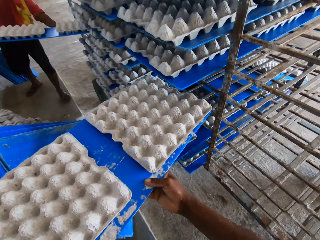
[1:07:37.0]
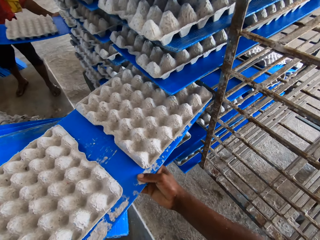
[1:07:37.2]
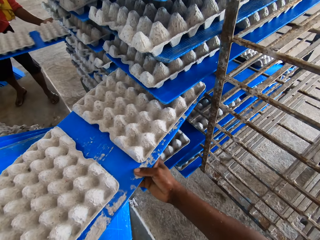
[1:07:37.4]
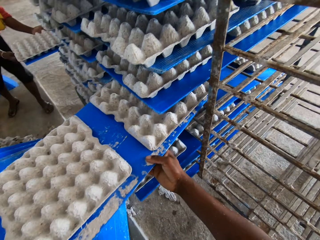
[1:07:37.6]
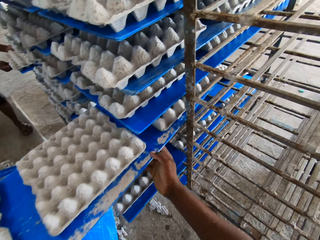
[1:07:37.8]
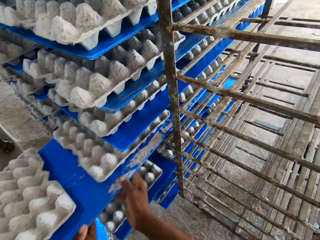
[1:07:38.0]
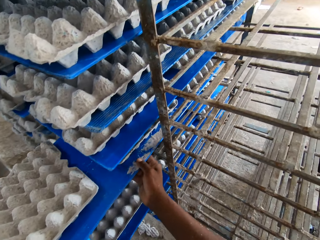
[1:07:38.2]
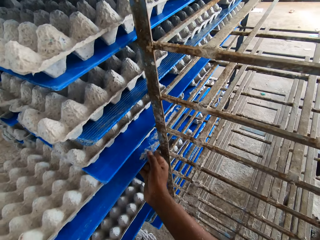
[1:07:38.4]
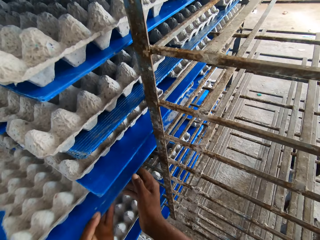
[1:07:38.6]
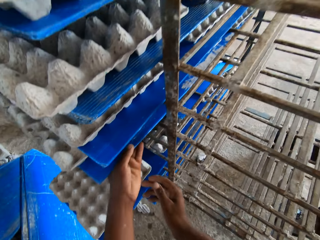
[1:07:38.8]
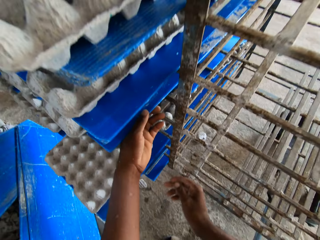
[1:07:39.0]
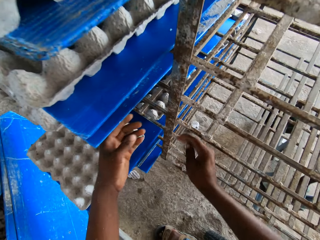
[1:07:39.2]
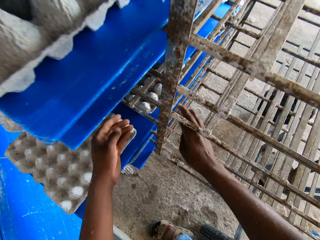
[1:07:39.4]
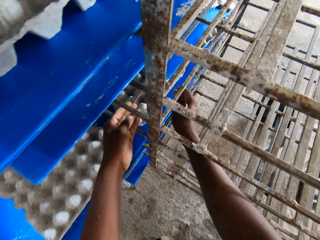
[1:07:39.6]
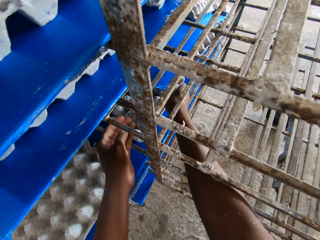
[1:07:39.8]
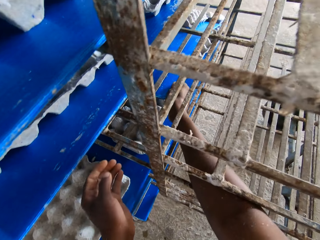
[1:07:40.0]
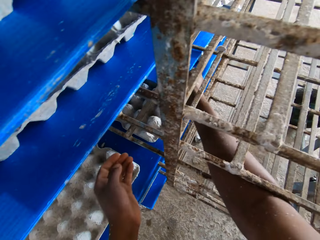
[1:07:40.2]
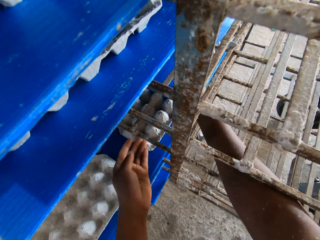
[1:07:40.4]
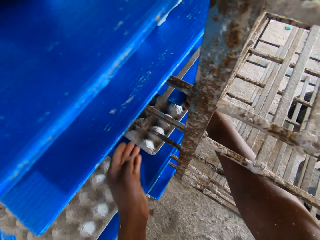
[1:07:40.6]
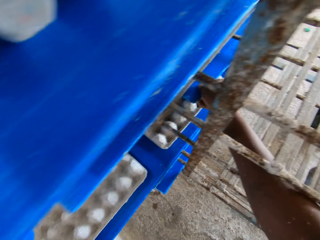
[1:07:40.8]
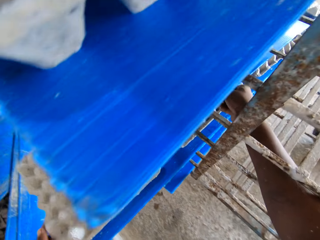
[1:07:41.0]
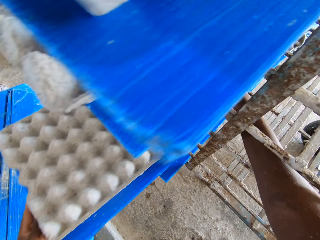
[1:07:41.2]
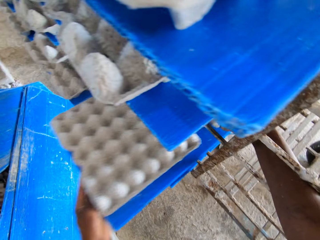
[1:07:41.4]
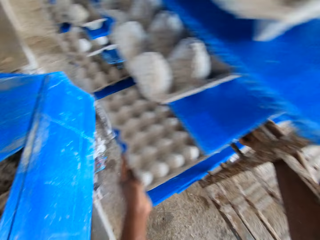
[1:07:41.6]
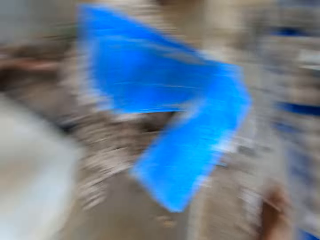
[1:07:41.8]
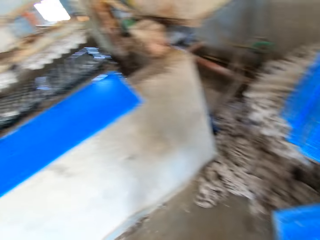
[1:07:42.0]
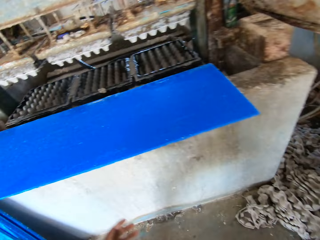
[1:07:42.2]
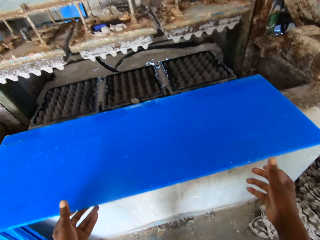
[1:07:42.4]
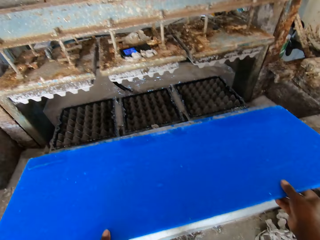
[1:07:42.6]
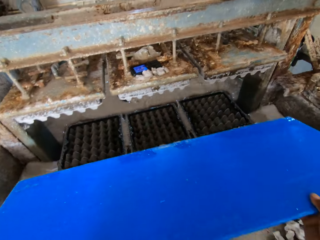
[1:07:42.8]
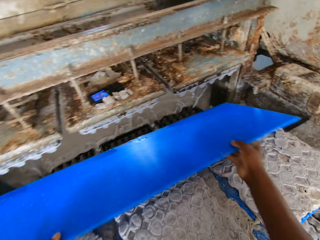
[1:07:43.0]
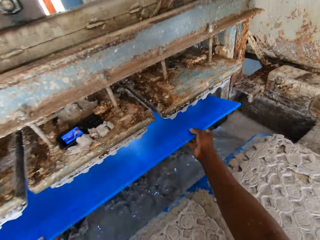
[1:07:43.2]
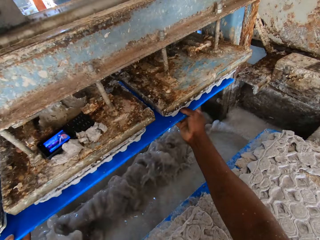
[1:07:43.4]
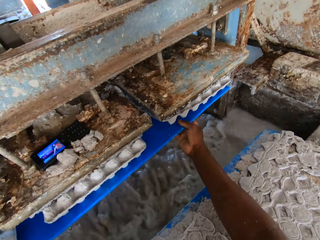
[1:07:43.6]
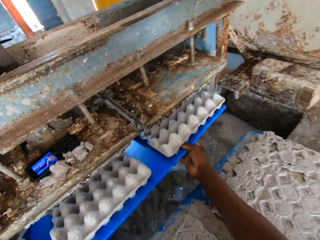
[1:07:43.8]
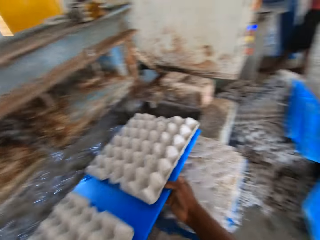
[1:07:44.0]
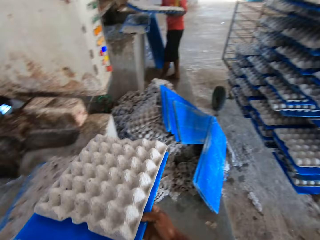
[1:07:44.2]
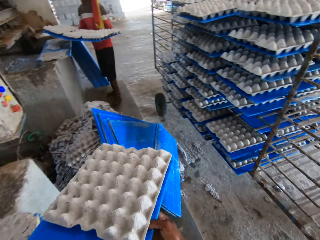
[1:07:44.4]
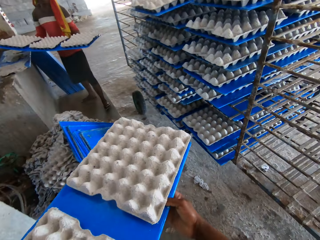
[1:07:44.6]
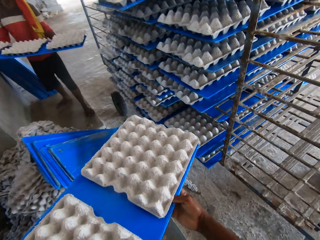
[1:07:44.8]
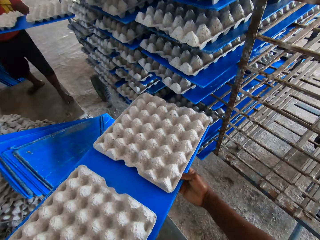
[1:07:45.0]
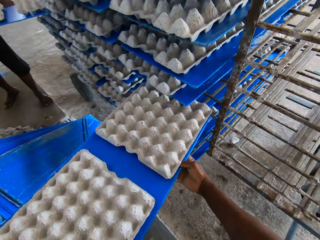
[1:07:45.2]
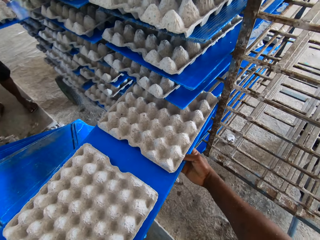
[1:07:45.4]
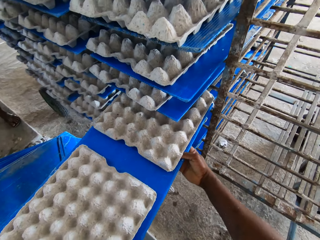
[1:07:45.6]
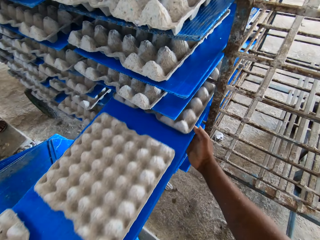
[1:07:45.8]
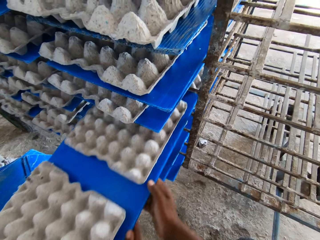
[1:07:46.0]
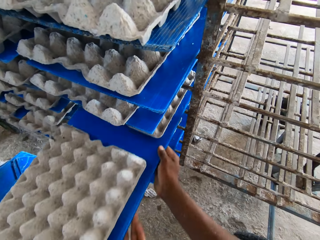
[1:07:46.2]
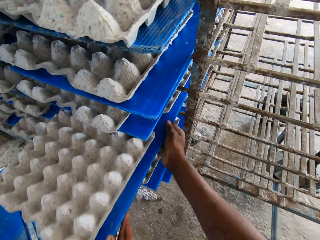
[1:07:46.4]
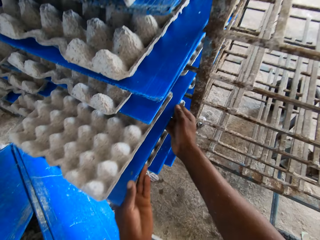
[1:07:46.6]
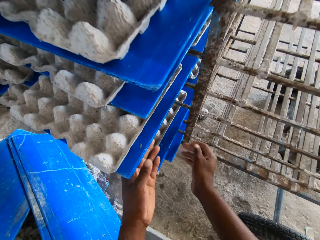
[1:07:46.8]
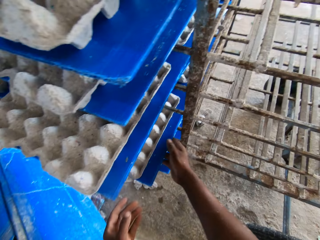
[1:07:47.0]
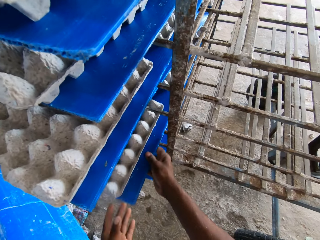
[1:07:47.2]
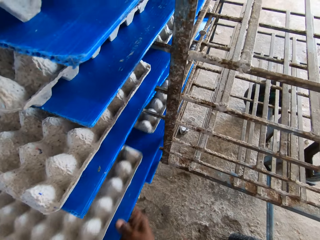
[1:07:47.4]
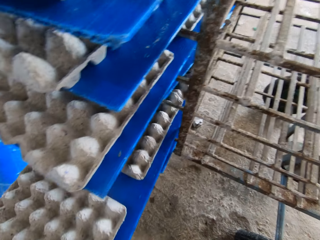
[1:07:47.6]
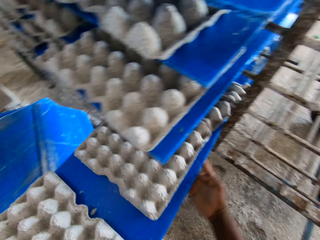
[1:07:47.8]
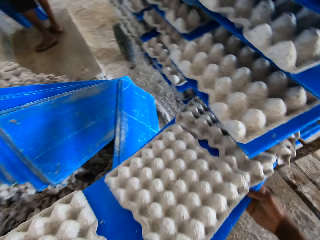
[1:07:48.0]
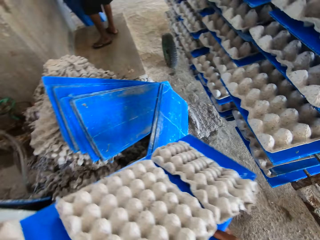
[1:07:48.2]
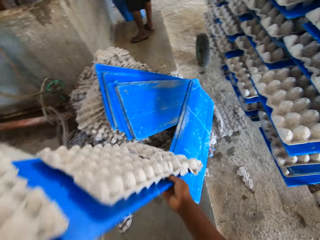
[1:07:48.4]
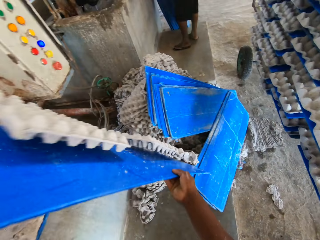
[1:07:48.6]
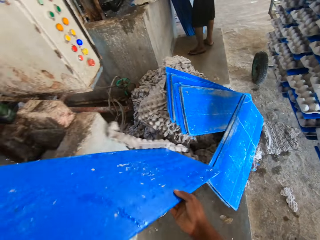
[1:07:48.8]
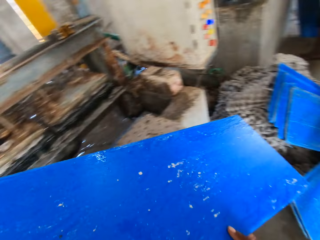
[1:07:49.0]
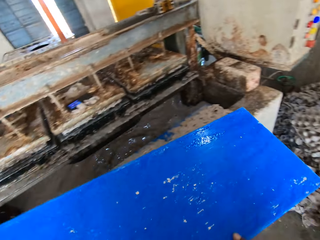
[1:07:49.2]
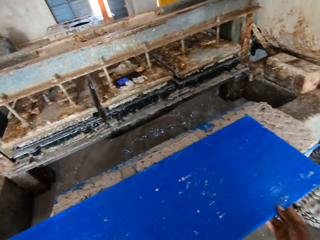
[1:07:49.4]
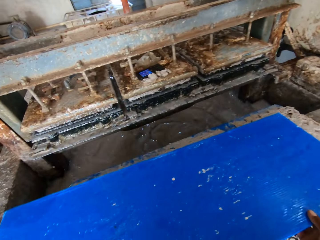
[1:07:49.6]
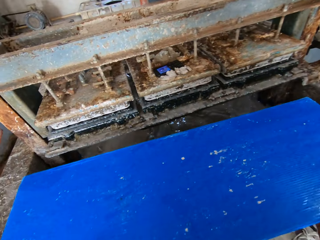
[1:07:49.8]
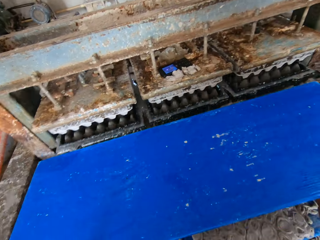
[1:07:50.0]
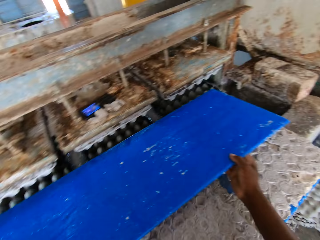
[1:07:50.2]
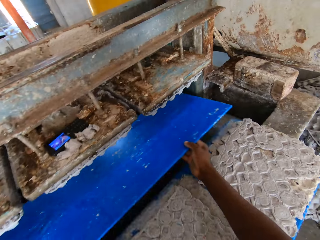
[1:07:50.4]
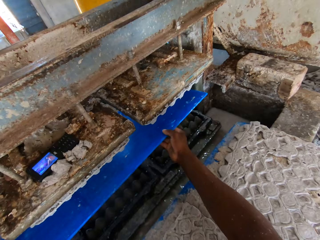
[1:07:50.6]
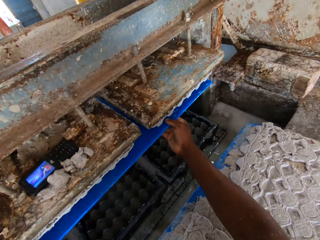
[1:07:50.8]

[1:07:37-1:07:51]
The camera wearer lifts the trays. He slides the plastic sheet together with the egg tray in the rack with both hands. The man slides a plastic sheet together with some egg tray in the rack with both hands. The camera wearer places the trays on the shelf. He adjusts the plastic sheet together with the egg tray in the rack with his right hand. He slides the plastic sheet together with the egg tray in the rack with his left hand. He picks up a plastic sheet or board on the plastic sheets on the ledge with both hands. He inserts the plastic sheet into the egg tray machine with both hands. He removes the plastic sheet together with some egg trays on it from the egg tray machine with both hands. The man holds a plastic sheet together with some egg trays on it from the egg tray machine with both hands. The man places the board with trays in the shelf. The camera wearer places the board with trays in the shelf. He pulls the board of egg crates from the rack with both hands. He throws the egg crates from the board in both hands on the ground. He makes egg crates on the board in both hands with the egg carton making machine.

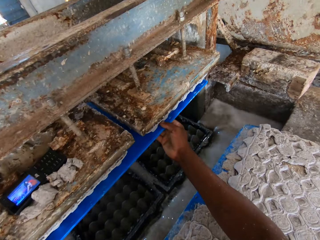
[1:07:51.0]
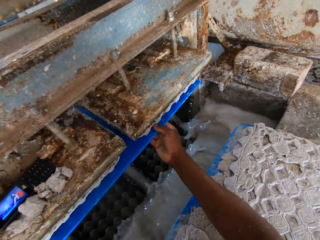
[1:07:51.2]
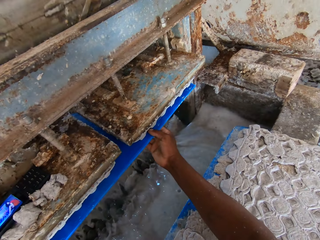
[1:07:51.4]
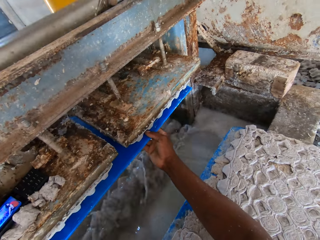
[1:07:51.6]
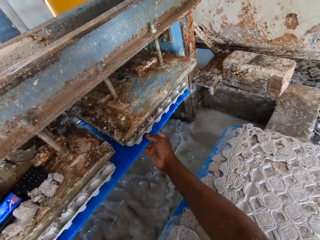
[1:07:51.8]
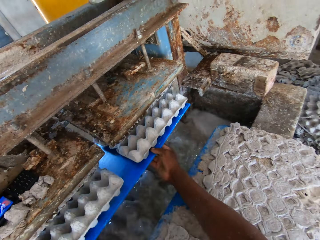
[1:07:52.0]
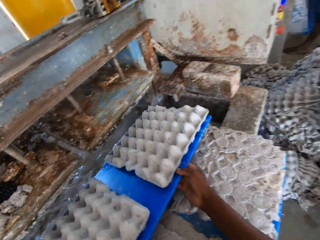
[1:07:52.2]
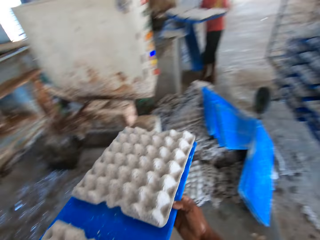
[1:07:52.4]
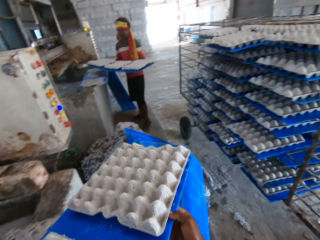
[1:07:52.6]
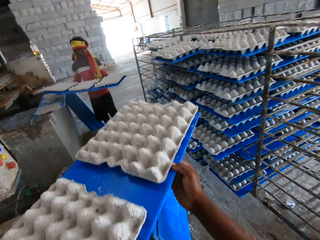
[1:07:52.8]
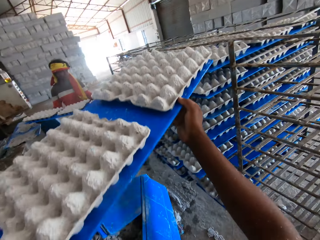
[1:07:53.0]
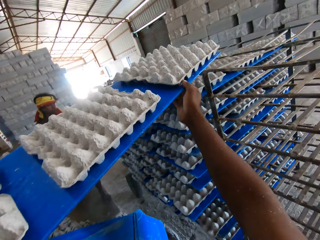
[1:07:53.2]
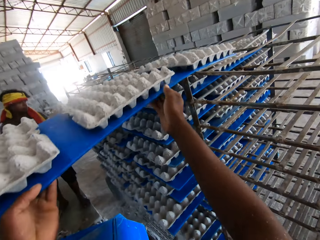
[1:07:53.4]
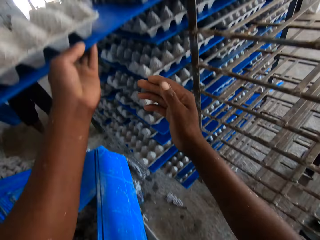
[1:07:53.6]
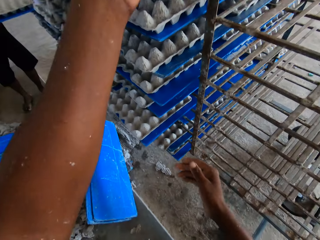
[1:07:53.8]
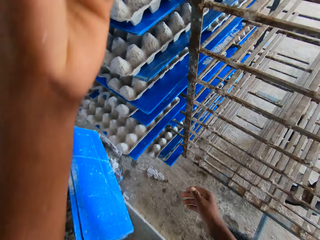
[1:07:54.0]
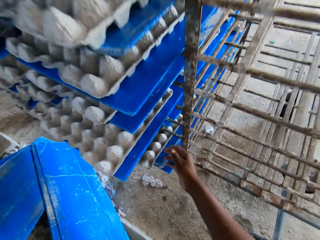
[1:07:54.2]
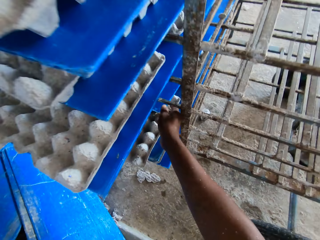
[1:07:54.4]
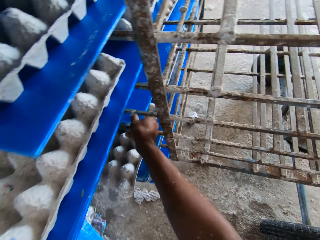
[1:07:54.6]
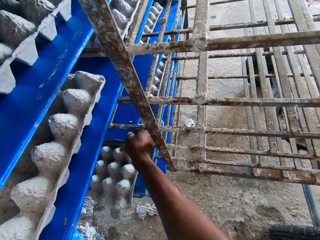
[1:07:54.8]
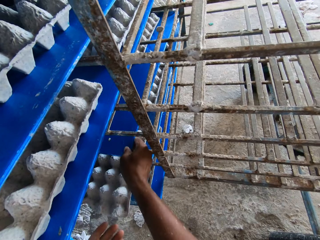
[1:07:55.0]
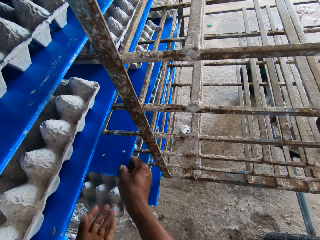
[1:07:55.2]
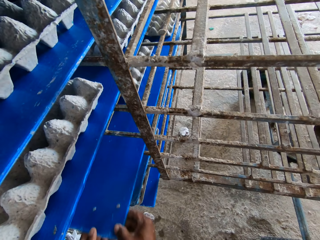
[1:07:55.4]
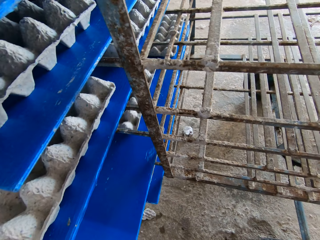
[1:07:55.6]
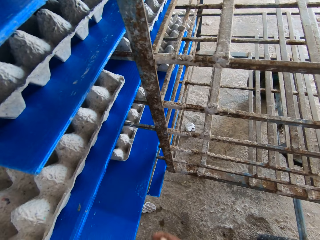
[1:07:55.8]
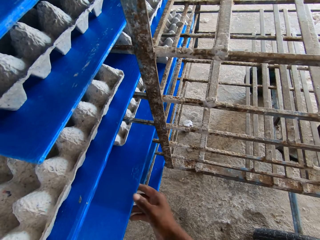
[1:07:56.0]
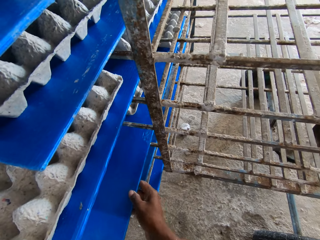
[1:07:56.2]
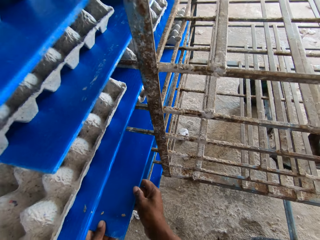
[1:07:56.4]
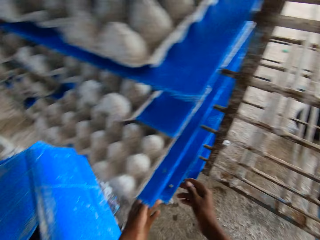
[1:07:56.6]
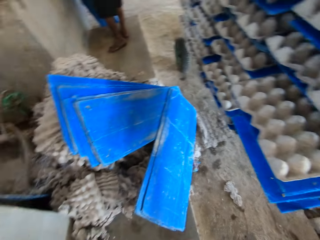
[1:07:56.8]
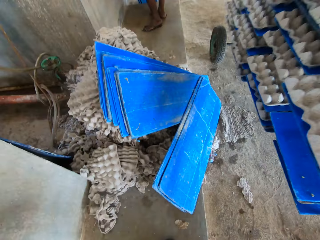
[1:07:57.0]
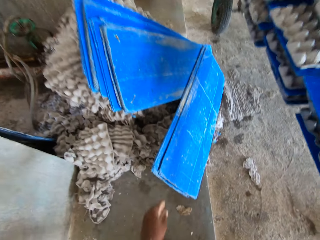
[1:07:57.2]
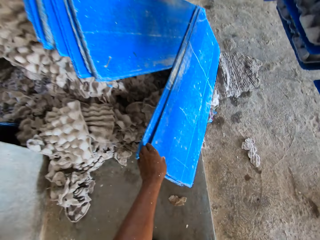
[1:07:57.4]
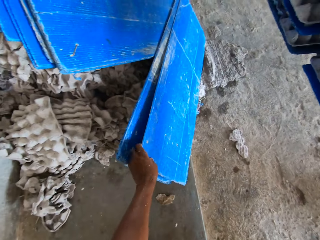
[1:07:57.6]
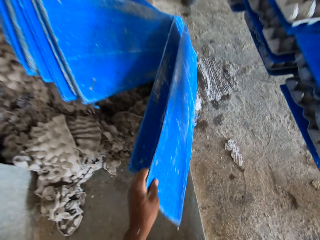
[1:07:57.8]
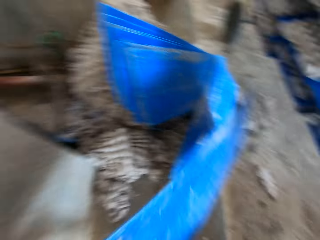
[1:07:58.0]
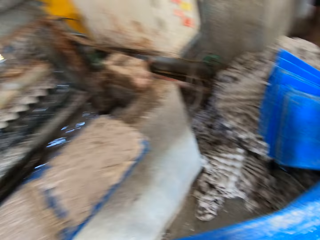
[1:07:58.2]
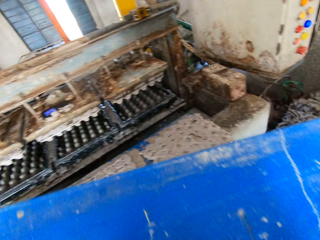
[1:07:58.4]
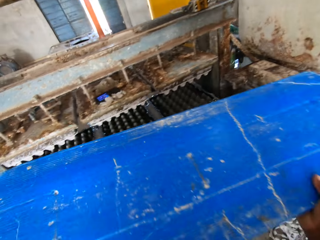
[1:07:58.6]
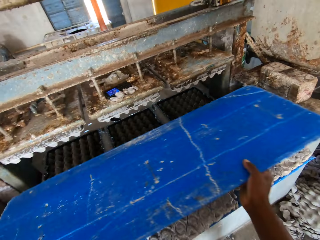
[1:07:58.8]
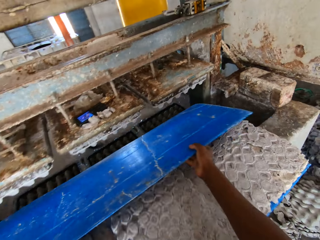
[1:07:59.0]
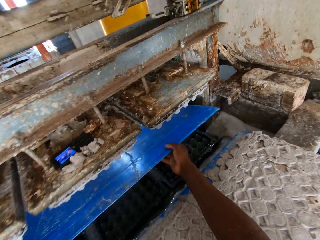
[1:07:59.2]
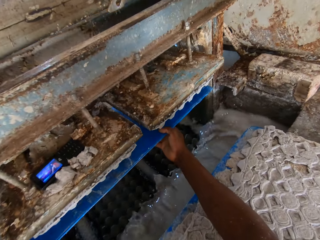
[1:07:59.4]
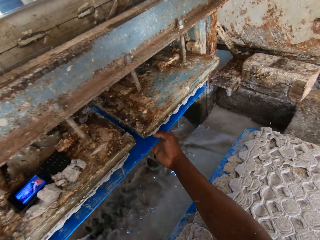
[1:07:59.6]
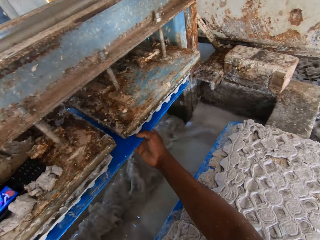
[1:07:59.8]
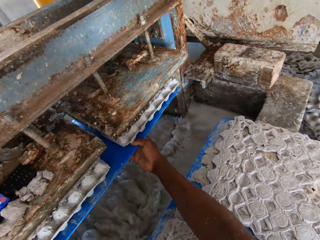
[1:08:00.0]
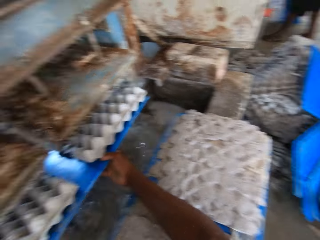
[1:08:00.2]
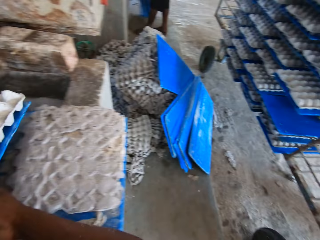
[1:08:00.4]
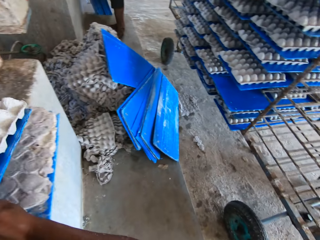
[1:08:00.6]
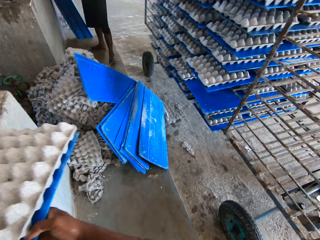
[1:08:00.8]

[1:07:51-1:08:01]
The camera wearer inserts the board in the egg tray making machine. He pulls the board with trays. He places the board of egg crates on the rack with both hands. The man places a board of egg crates on the rack with both hands. The camera wearer moves the board of egg crates on the rack with both hands. He pulls the tray board from the shelf. He pushes the board with trays in the shelf. He picks up a board from the ground with his left hand. He makes egg crates on the board in both hands with the egg carton making machine. He inserts the board in the egg tray making machine. He pulls the board with trays.
